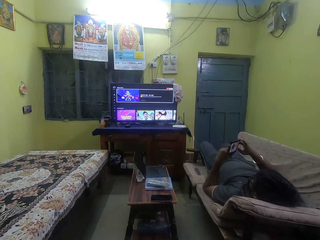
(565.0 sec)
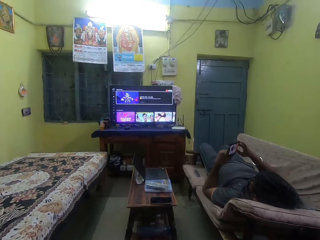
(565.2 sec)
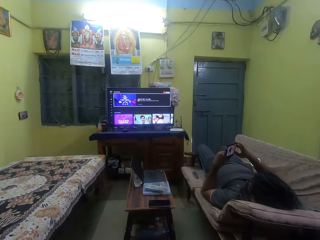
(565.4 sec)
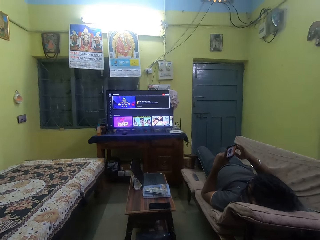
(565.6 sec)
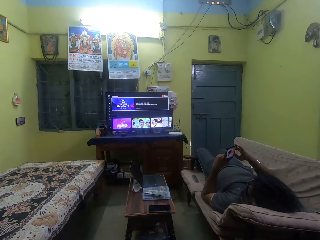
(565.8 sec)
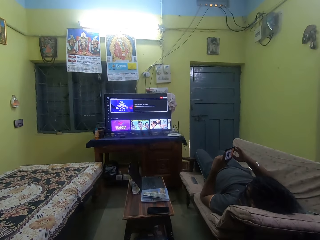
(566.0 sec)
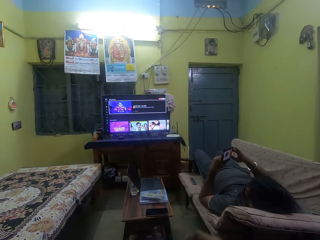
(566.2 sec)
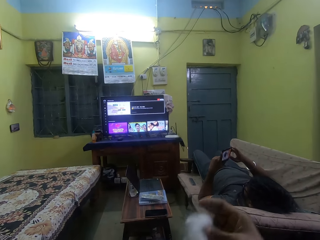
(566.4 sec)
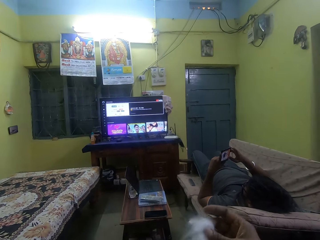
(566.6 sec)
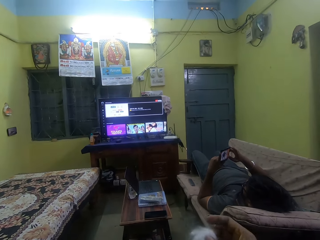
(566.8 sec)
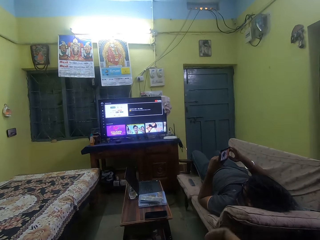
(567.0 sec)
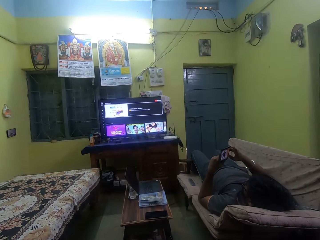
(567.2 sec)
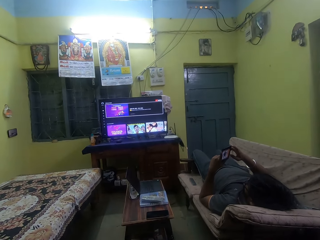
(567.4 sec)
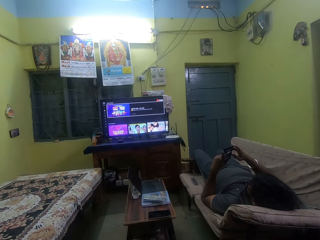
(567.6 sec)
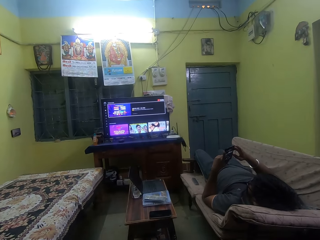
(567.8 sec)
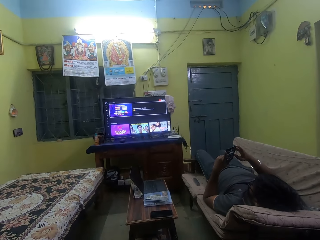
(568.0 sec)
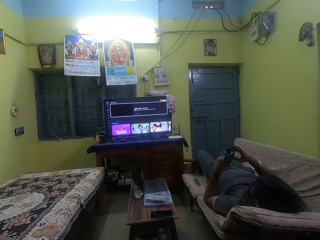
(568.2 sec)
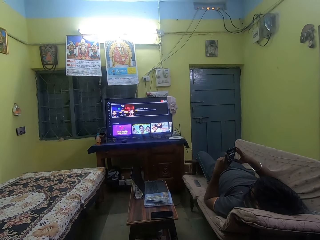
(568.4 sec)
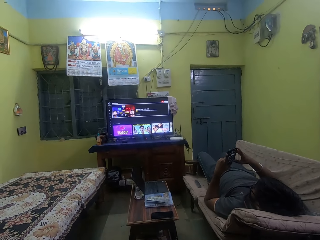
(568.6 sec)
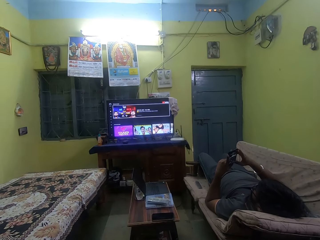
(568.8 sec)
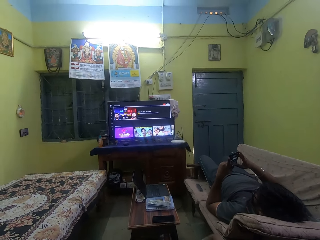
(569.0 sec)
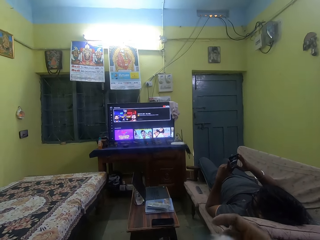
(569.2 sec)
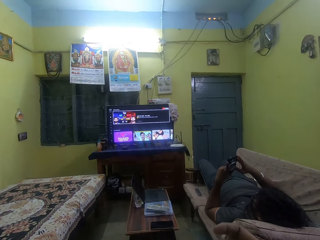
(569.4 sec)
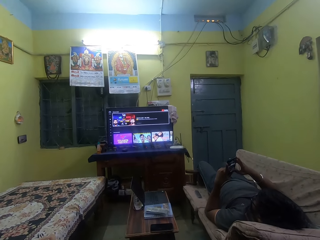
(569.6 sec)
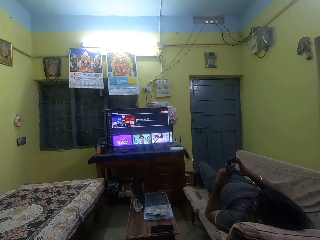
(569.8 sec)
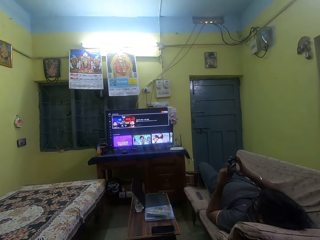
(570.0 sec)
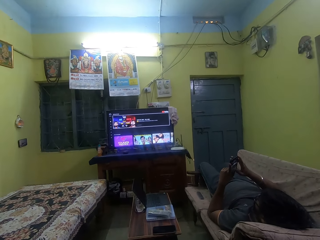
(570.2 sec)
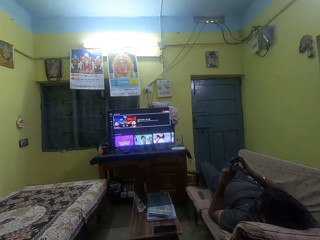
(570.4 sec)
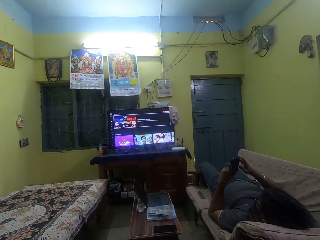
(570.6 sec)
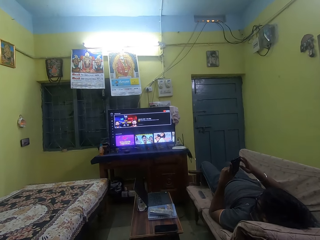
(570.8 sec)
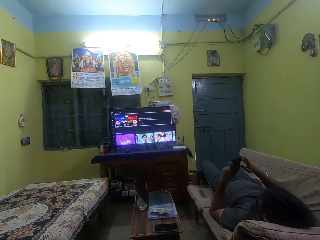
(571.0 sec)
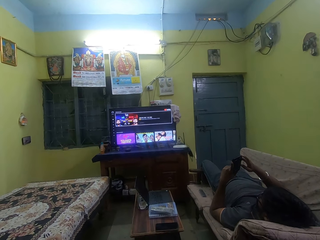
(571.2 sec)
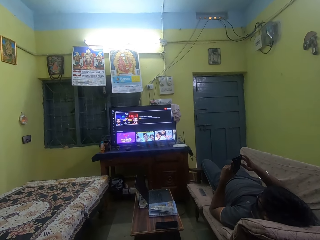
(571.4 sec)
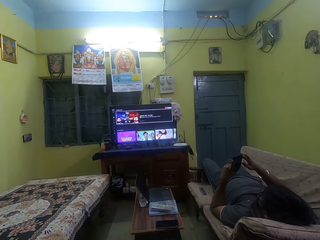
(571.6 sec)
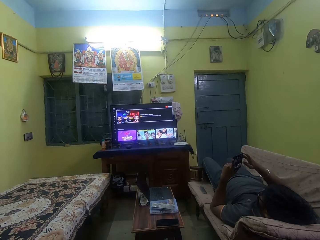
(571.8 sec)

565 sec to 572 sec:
The camera wearer holds cotton wool in her right hand.

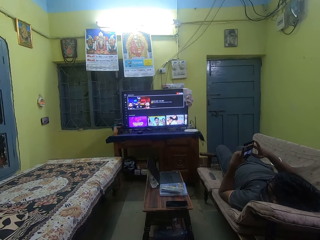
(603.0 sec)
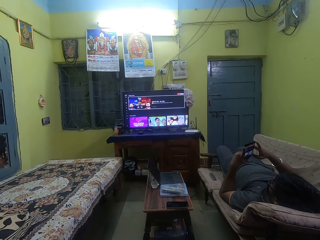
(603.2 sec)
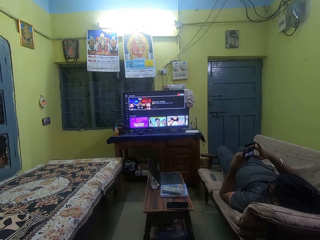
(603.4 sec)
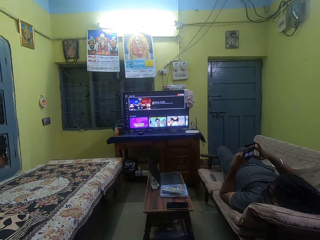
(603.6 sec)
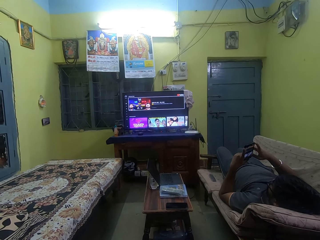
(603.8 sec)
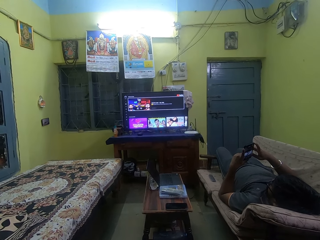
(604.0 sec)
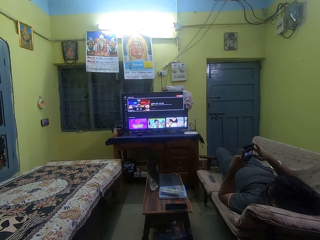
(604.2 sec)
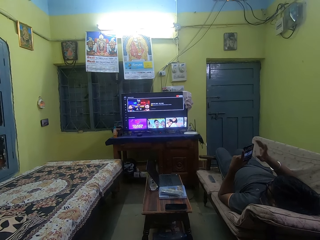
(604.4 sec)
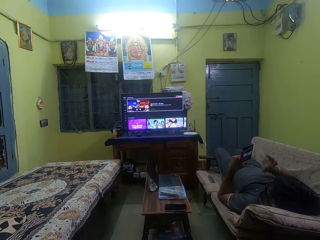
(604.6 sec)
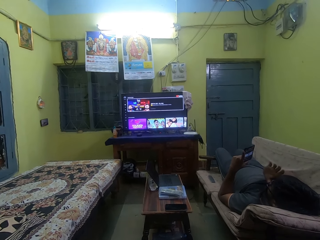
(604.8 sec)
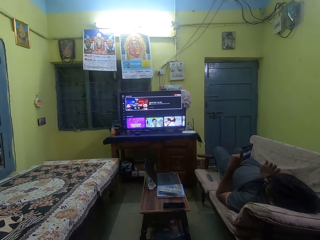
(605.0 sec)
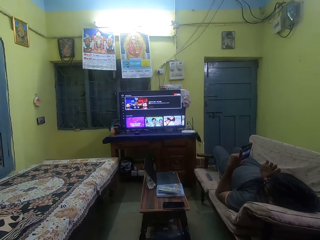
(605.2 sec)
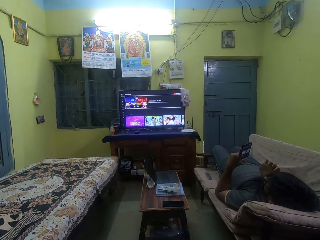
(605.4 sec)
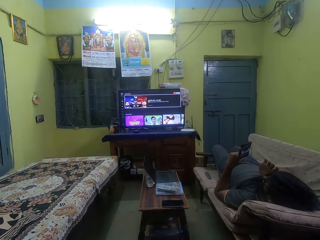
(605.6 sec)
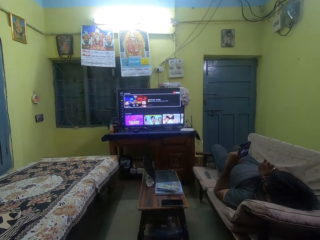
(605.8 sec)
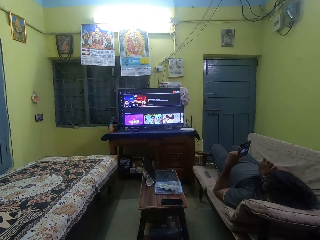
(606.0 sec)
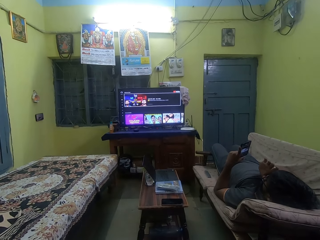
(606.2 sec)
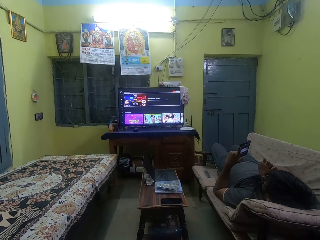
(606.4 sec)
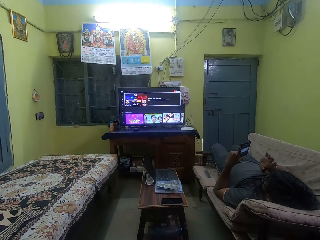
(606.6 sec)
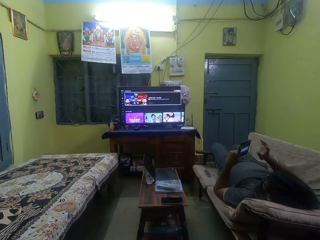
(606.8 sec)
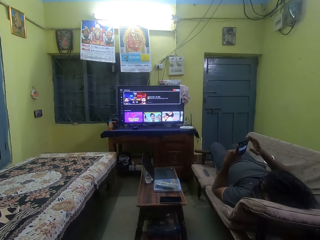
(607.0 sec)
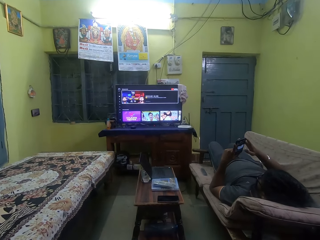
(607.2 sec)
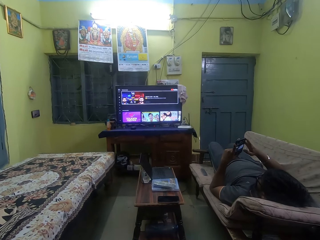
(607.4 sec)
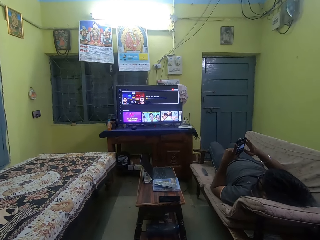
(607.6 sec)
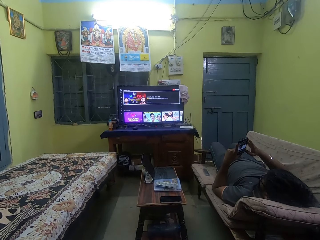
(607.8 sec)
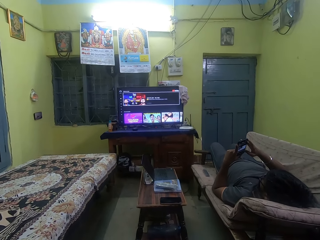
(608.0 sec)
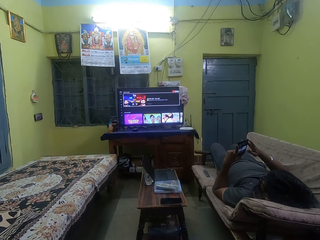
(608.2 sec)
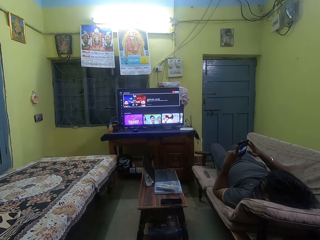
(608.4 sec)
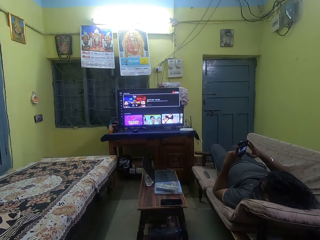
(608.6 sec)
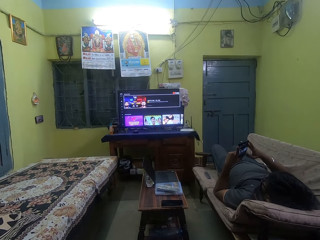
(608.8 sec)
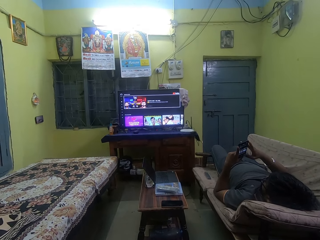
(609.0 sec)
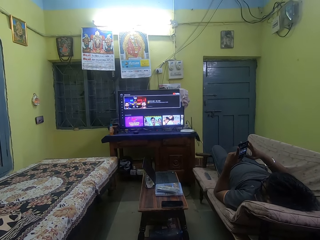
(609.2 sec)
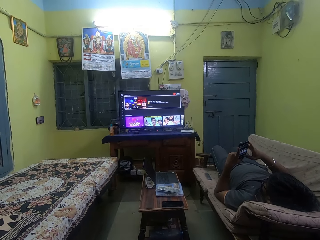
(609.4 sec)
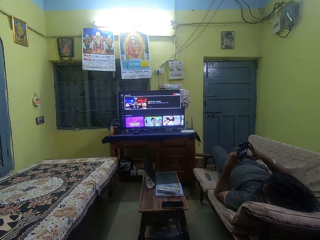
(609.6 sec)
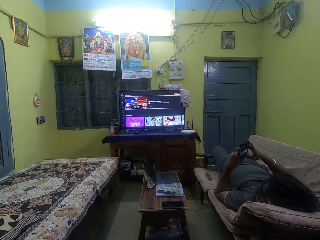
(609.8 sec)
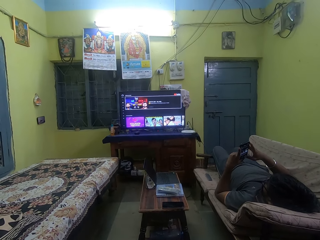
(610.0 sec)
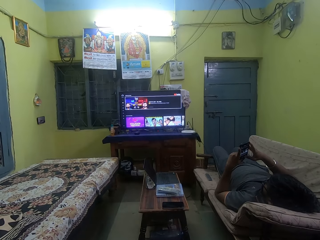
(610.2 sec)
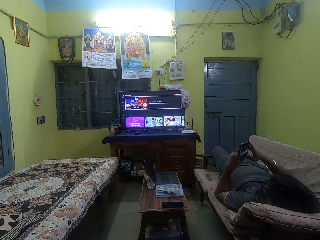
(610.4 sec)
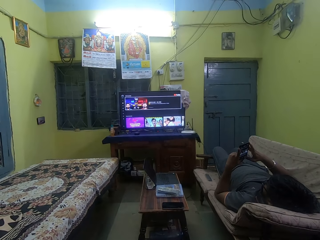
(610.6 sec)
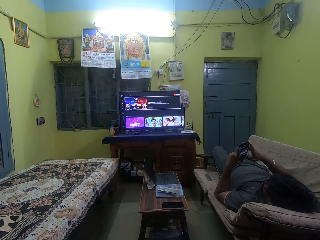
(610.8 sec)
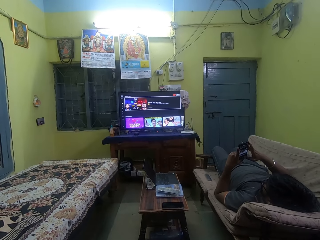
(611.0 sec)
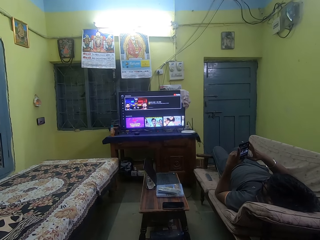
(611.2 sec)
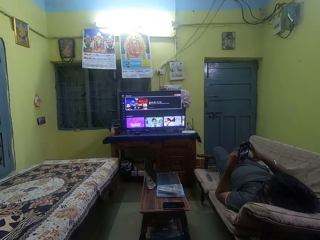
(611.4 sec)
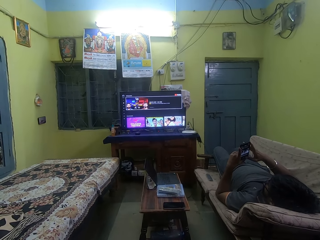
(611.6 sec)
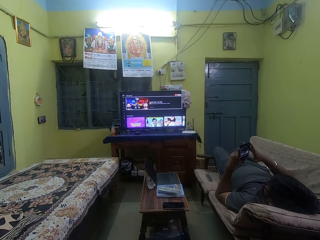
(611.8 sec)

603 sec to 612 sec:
The man touches his face with his right hand. The man operates the phone with both hands.

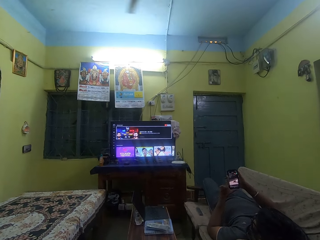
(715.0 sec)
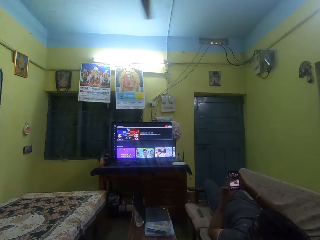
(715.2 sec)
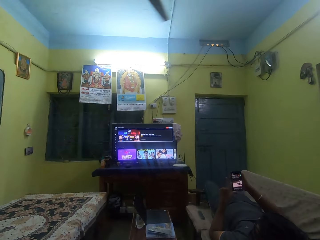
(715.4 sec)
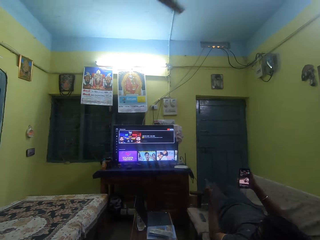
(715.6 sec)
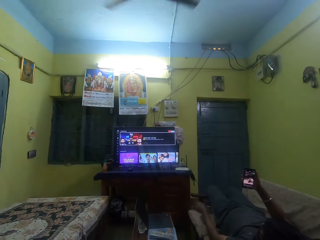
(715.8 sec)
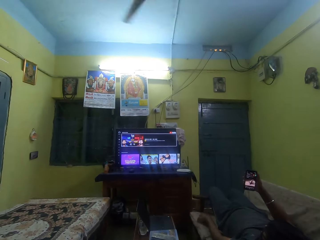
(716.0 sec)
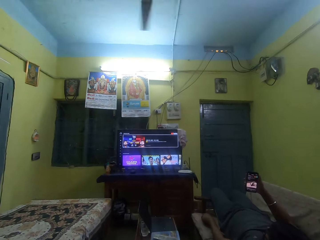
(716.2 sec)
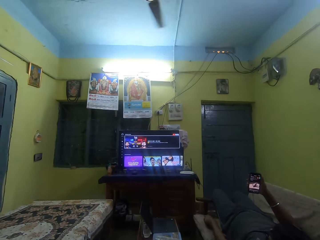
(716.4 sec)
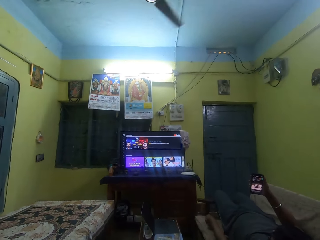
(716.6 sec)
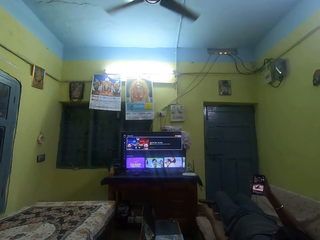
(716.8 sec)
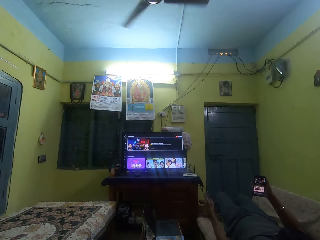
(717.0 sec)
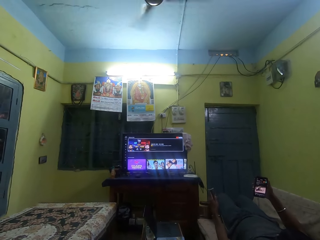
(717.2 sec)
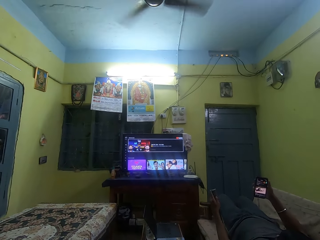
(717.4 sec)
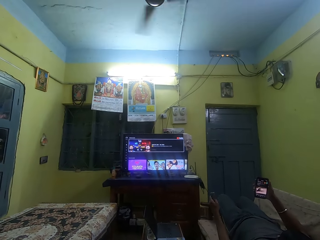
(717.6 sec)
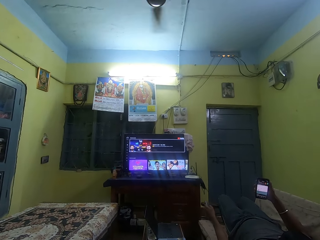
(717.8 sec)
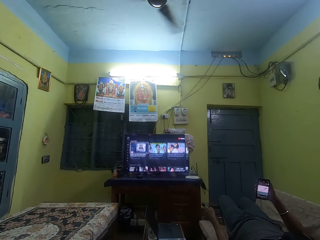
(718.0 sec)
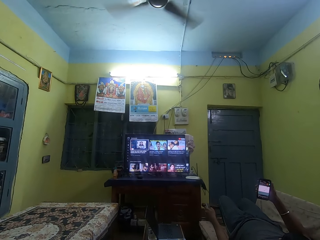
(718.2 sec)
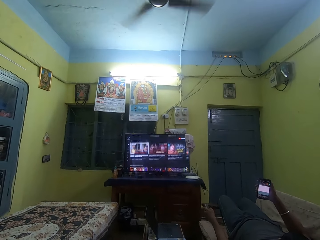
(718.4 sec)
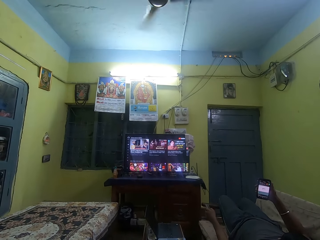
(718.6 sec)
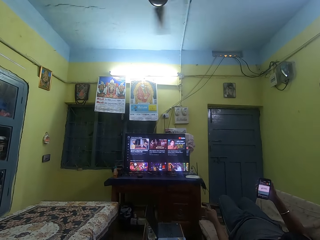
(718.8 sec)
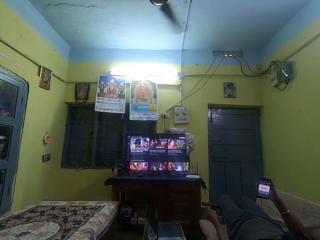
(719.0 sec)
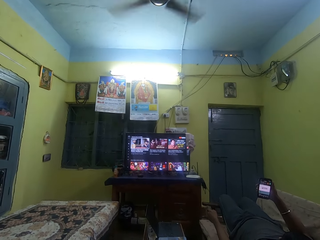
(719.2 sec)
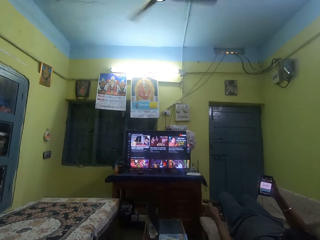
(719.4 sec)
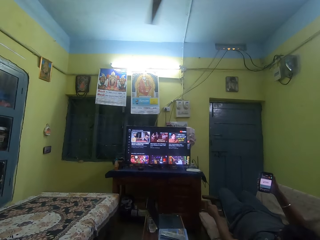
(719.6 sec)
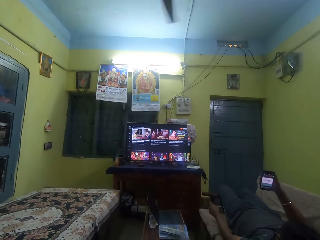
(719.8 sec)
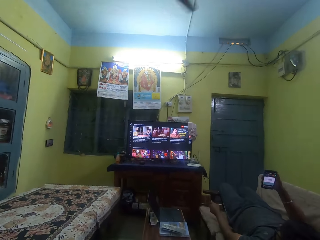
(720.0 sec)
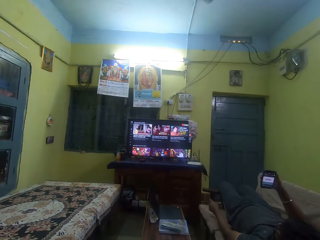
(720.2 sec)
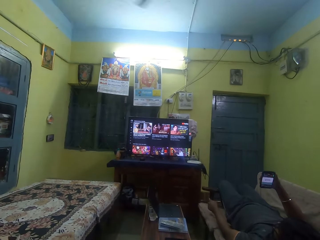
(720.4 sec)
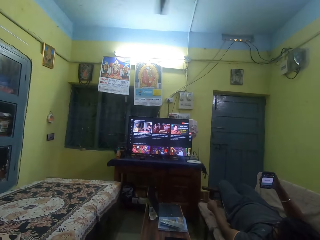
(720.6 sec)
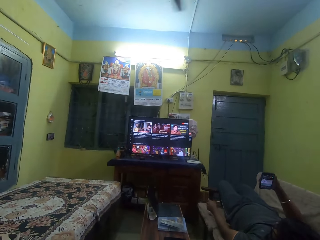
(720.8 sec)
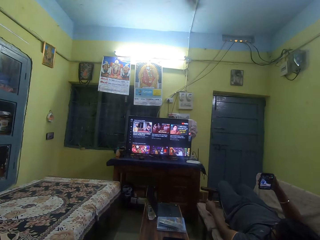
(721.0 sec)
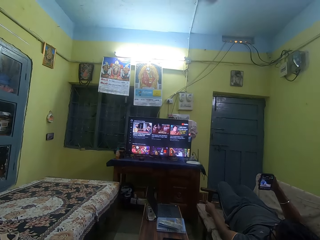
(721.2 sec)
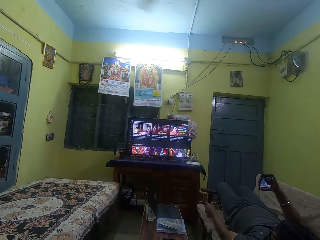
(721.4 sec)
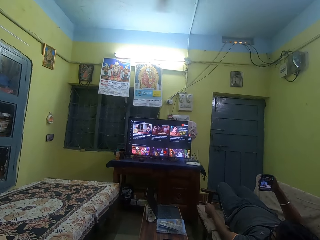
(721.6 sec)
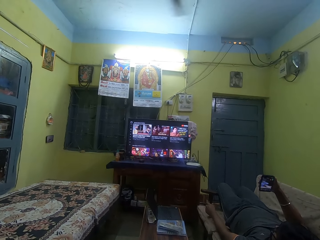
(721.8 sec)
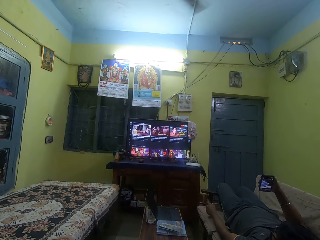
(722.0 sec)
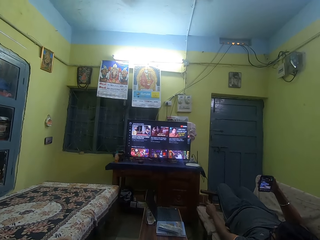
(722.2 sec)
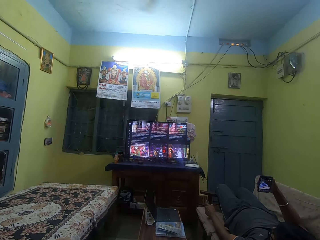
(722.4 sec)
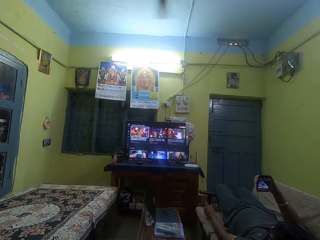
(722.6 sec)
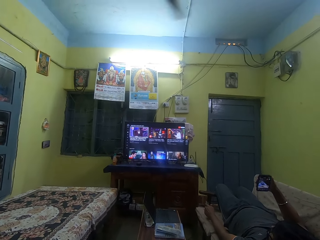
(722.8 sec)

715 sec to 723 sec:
The man picks up a TV remote on a couch with his left hand. The man operates the TV with the remote in his left hand.
